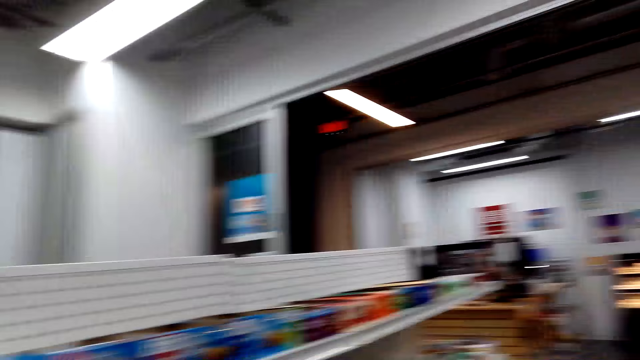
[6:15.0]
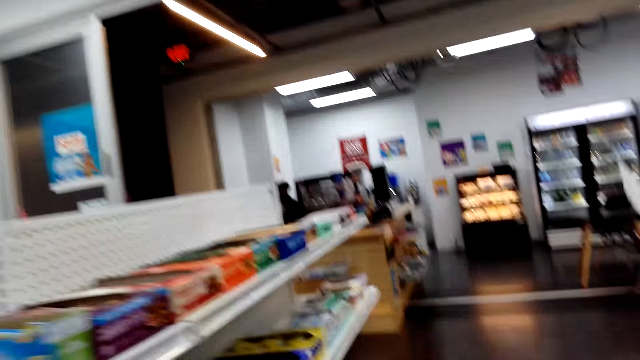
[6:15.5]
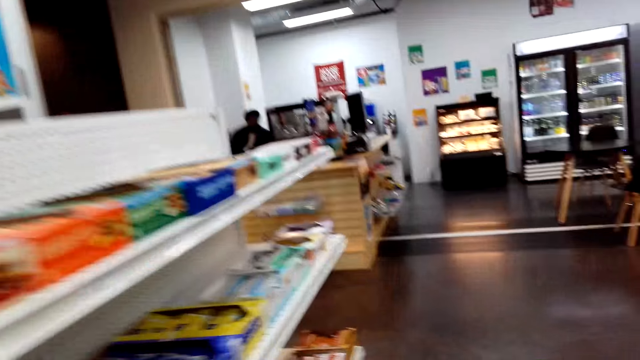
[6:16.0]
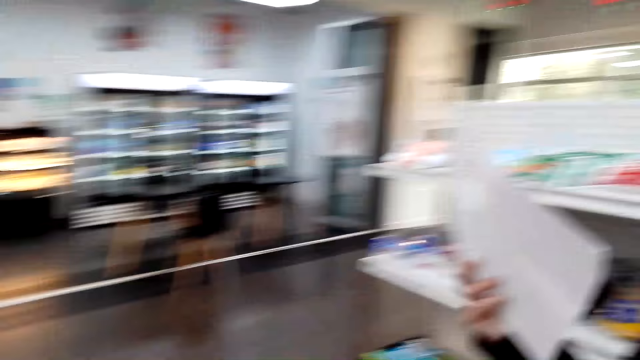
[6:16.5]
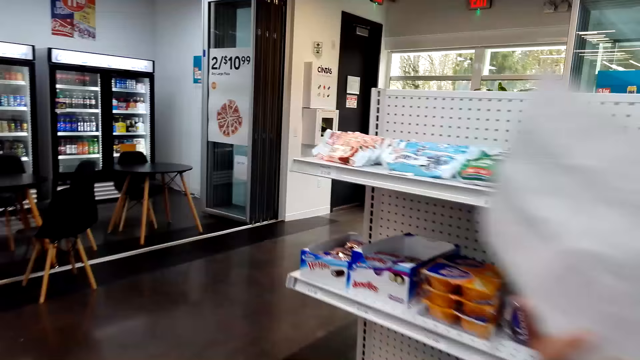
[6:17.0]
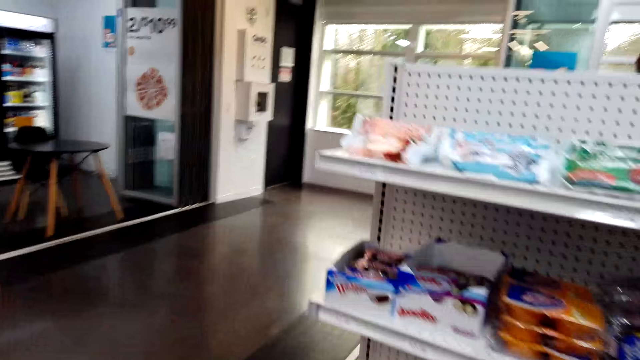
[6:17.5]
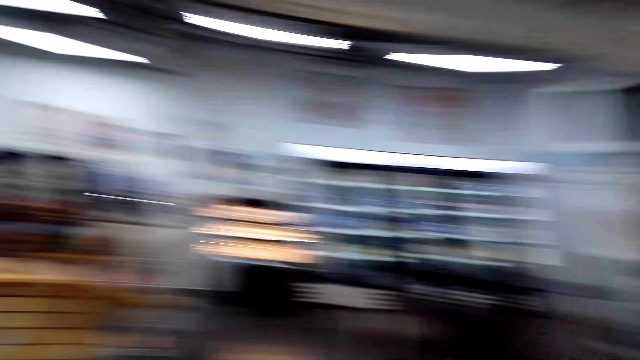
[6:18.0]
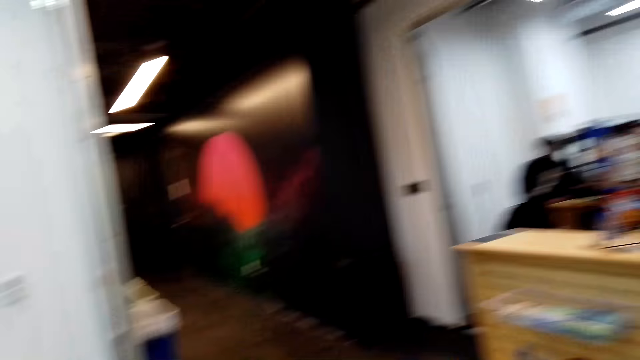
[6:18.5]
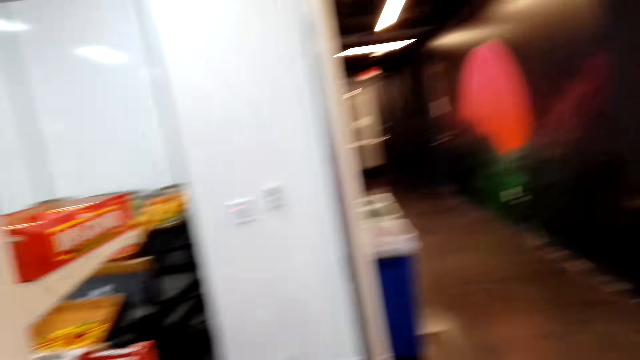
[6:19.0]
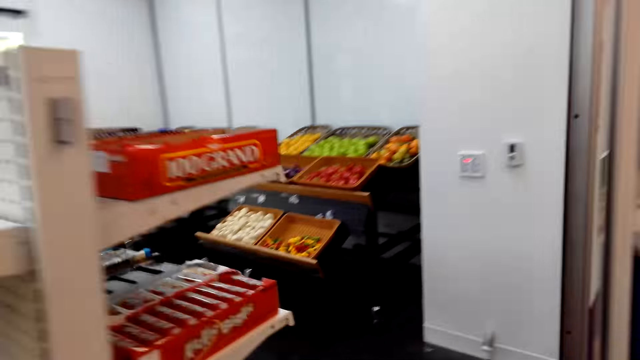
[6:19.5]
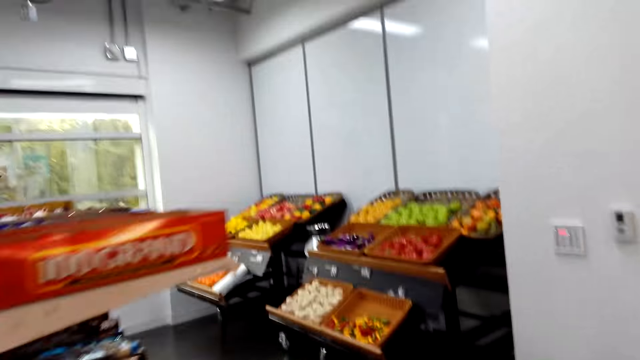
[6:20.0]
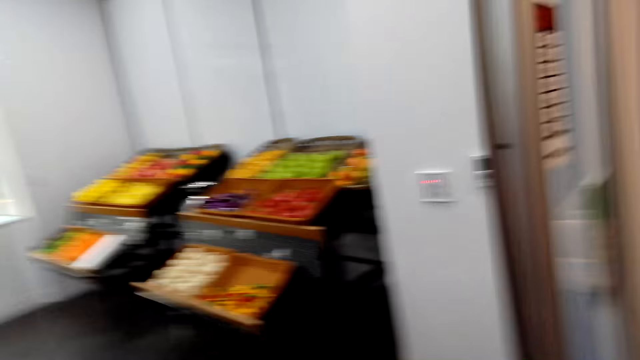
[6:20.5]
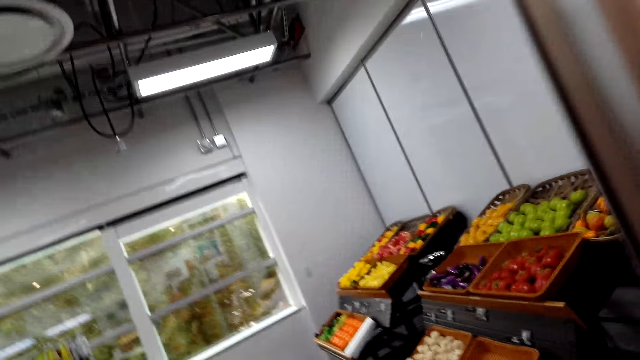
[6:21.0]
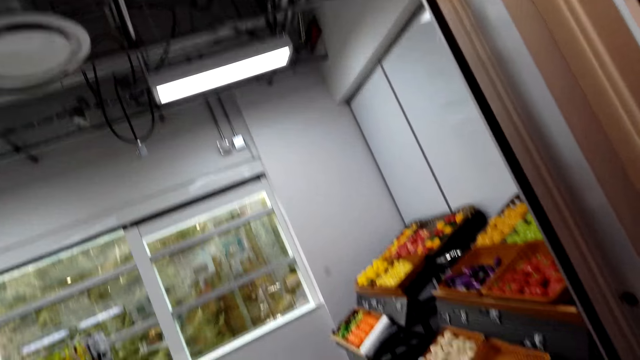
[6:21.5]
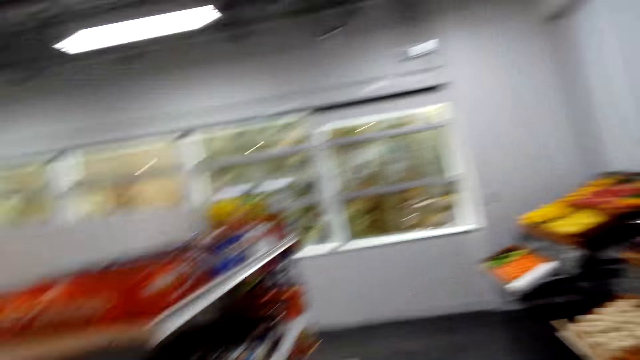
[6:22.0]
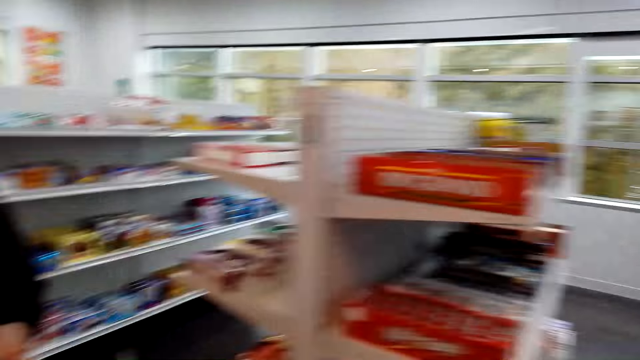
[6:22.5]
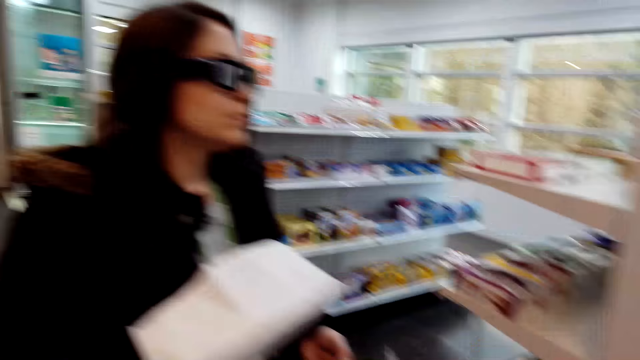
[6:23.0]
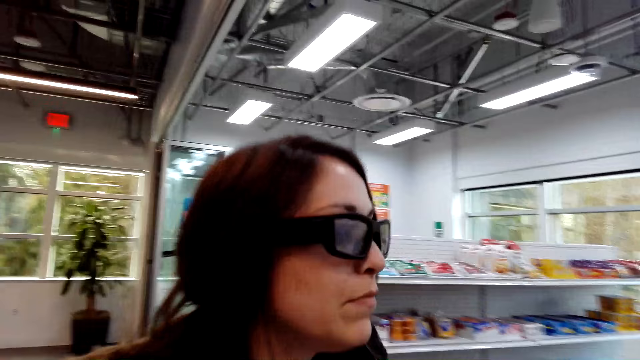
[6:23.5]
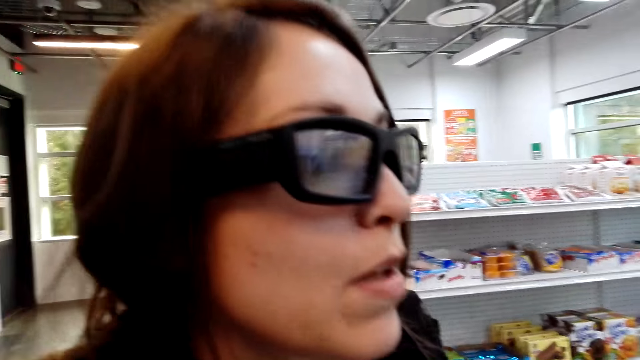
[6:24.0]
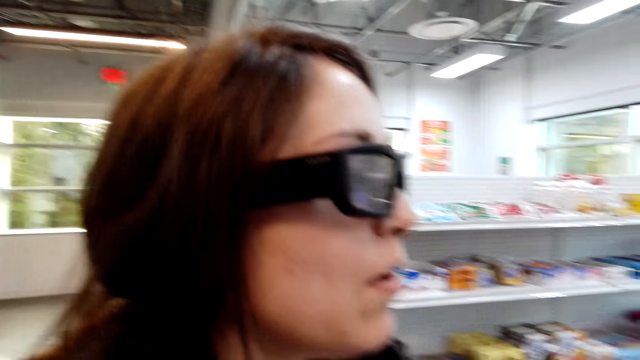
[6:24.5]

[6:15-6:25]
The camera wearer walks to another rack. They talk to a woman.

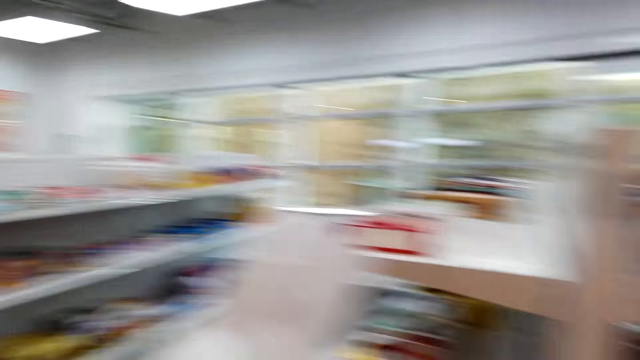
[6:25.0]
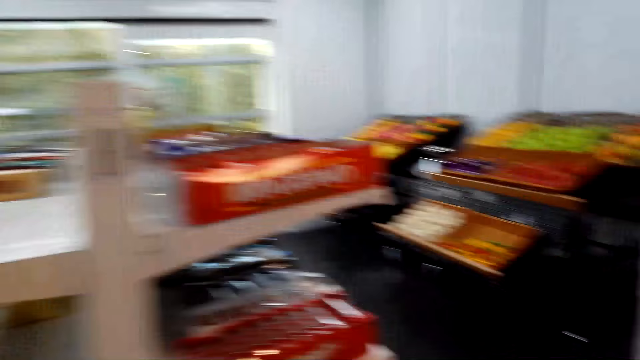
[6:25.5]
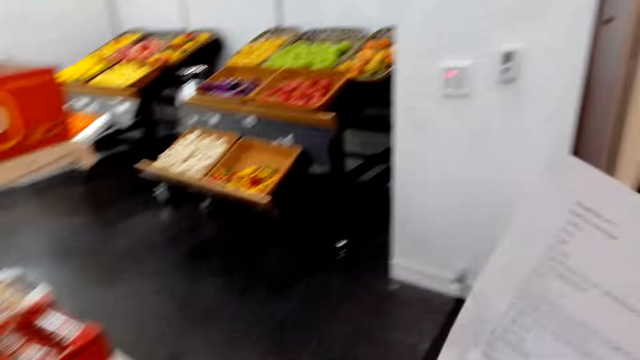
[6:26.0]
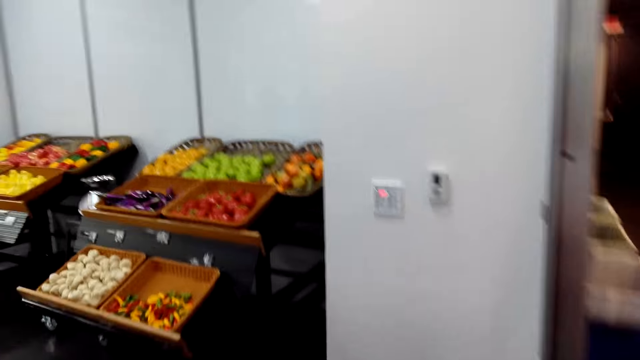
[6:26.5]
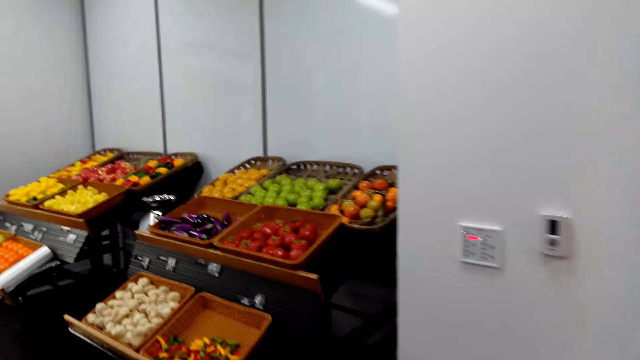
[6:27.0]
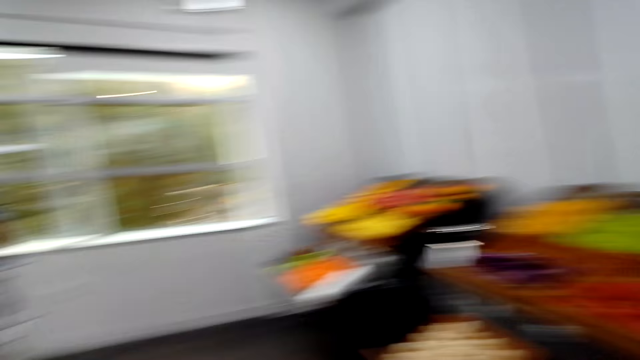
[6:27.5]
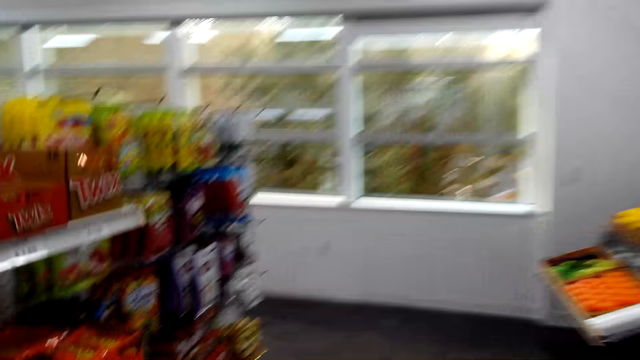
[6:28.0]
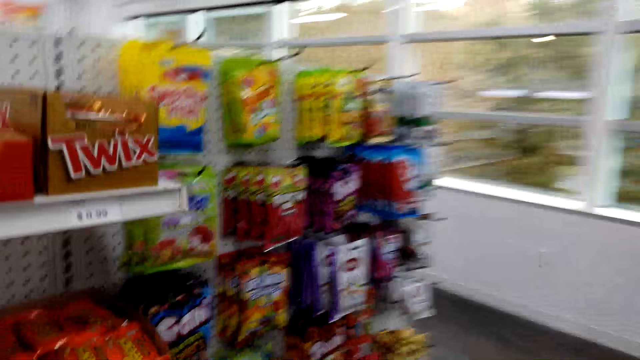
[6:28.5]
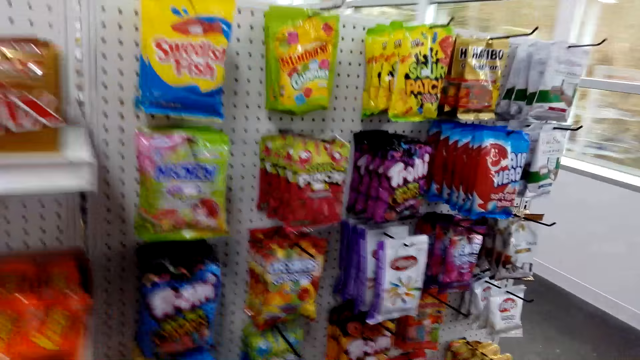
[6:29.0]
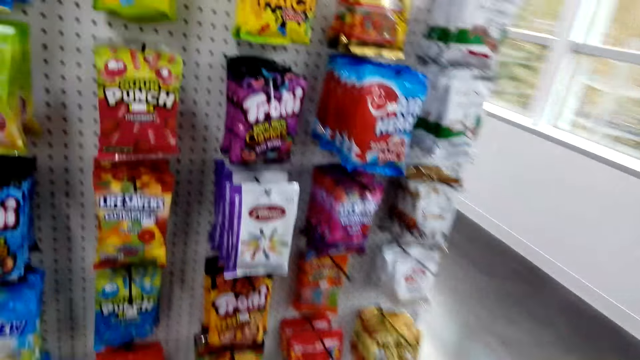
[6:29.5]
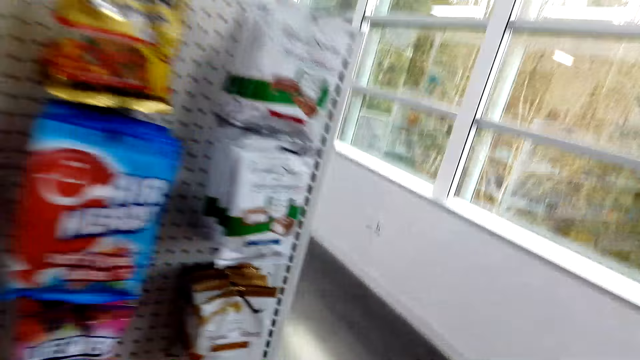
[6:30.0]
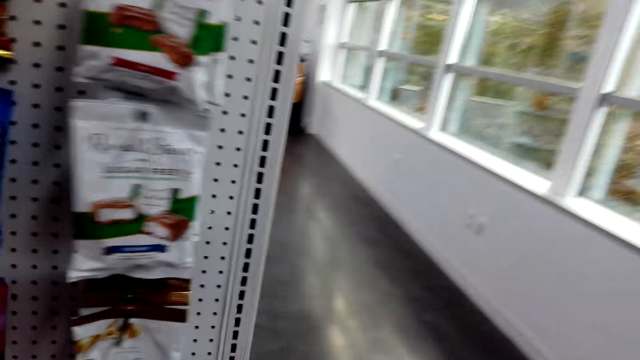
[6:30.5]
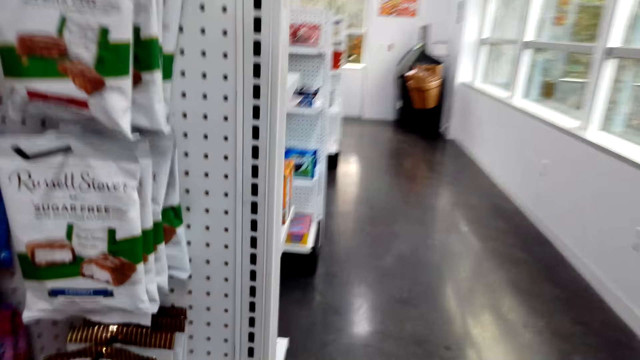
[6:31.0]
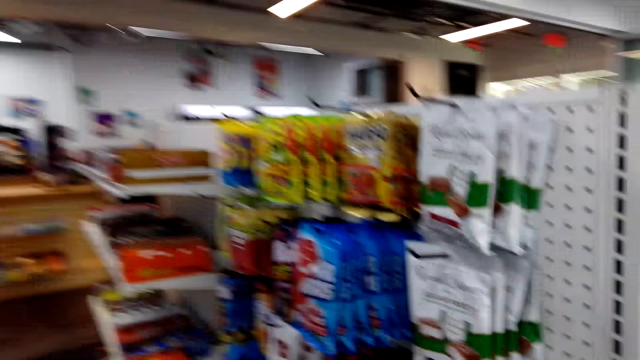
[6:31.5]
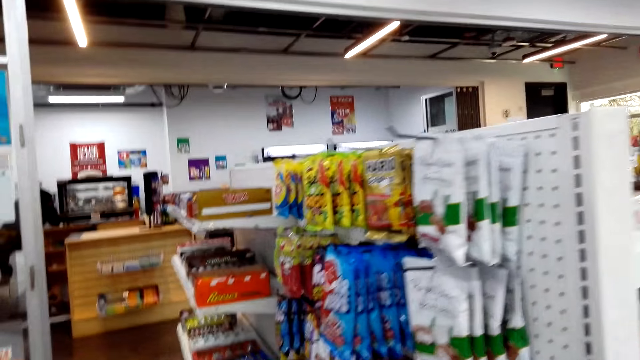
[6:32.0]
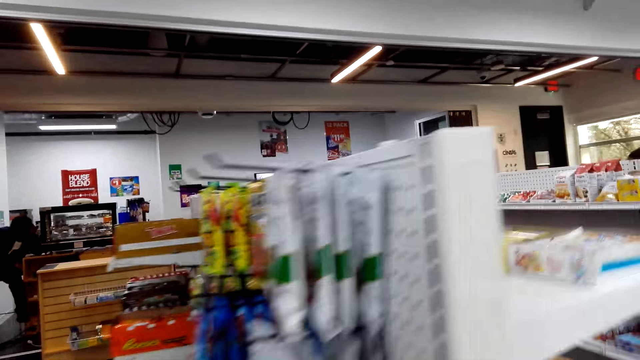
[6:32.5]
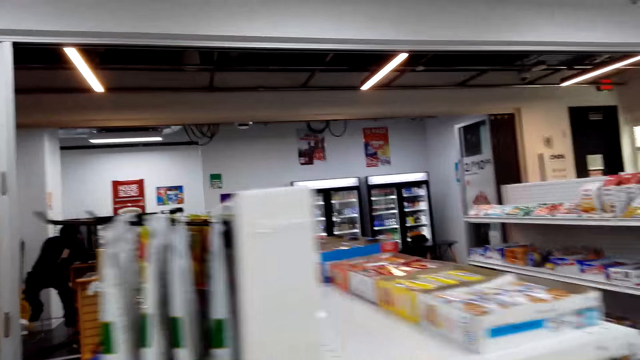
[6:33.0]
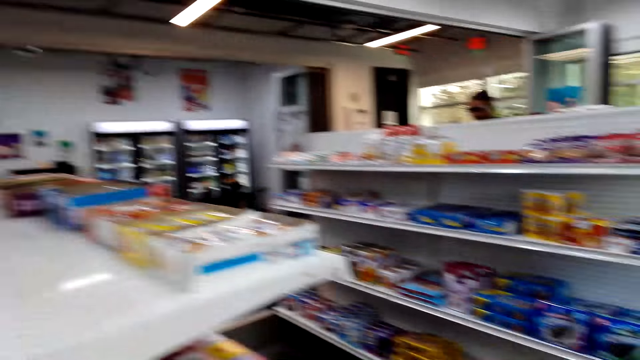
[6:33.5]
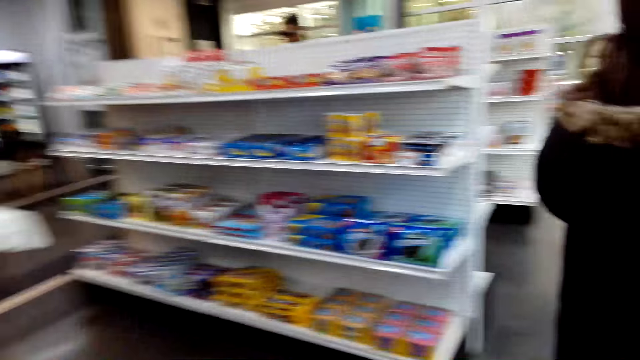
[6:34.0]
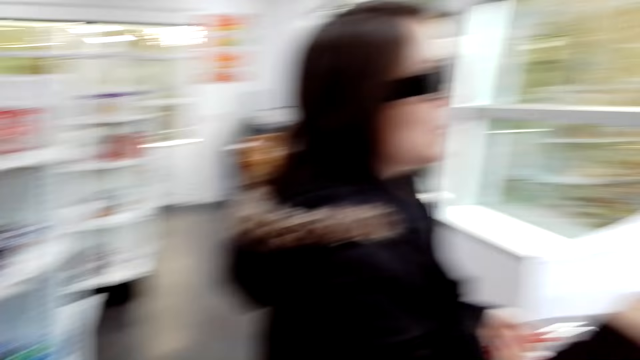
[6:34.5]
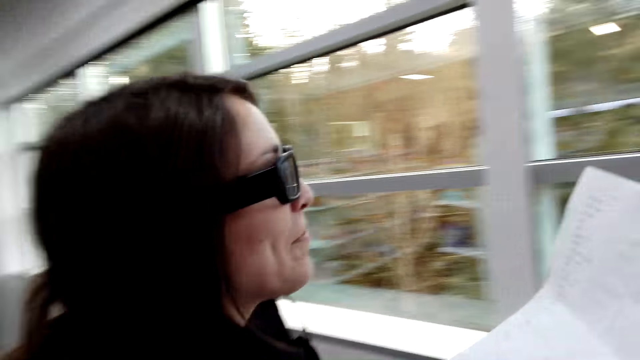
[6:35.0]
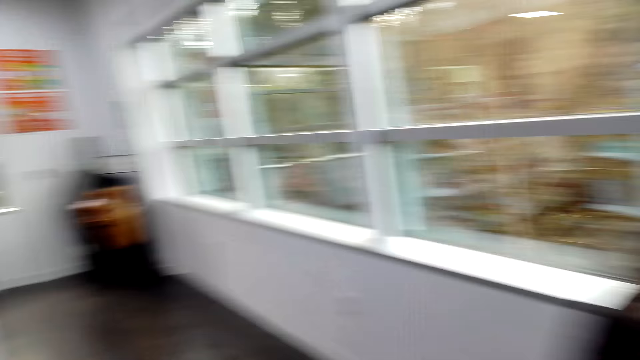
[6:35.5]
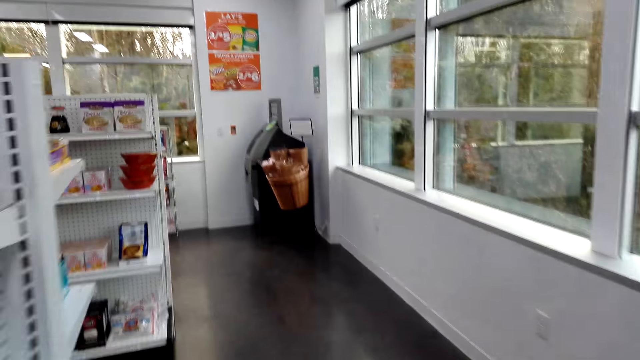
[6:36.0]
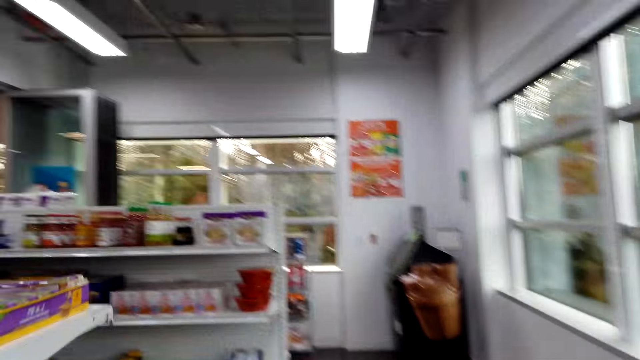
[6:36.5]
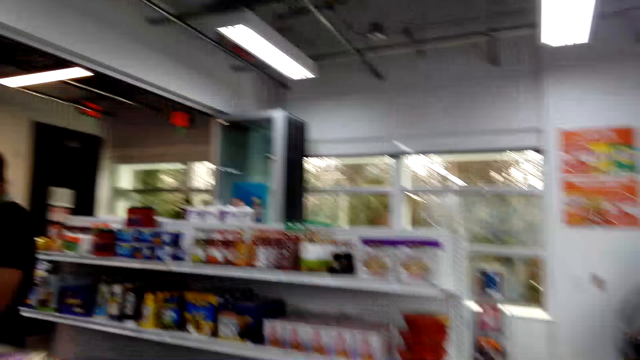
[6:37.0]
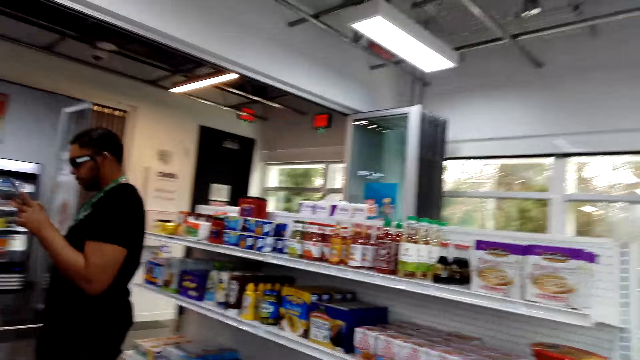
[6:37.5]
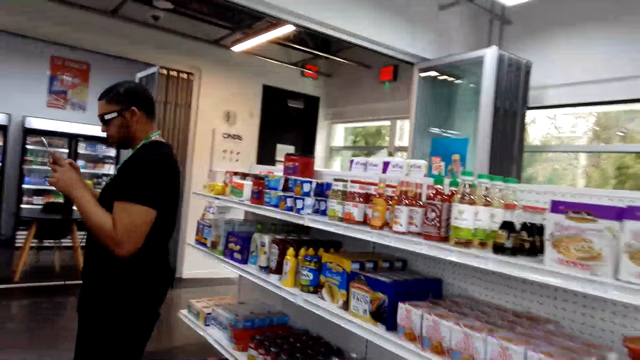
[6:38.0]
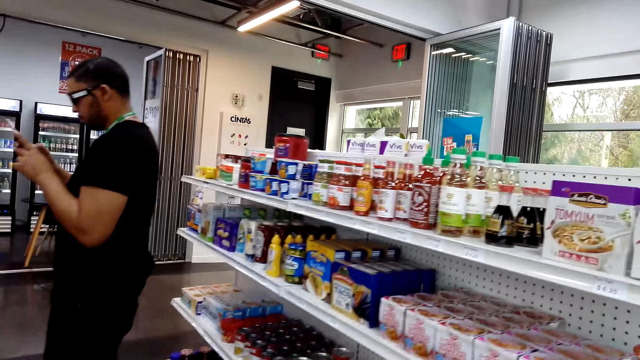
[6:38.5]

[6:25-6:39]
The camera wearer walks towards a woman. The woman talks to the camera wearer. The camera wearer walks towards the woman. The woman talks to the camera wearer. The camera wearer walks to another rack. The woman talks to the camera wearer.
